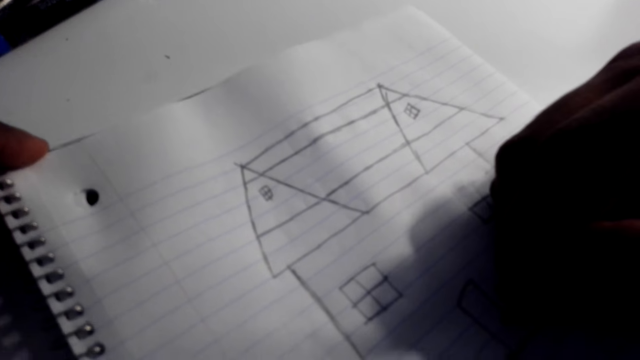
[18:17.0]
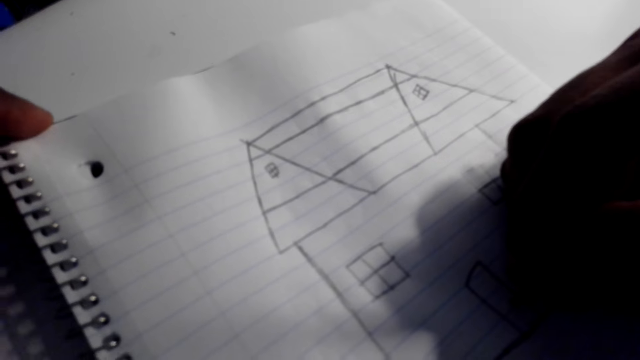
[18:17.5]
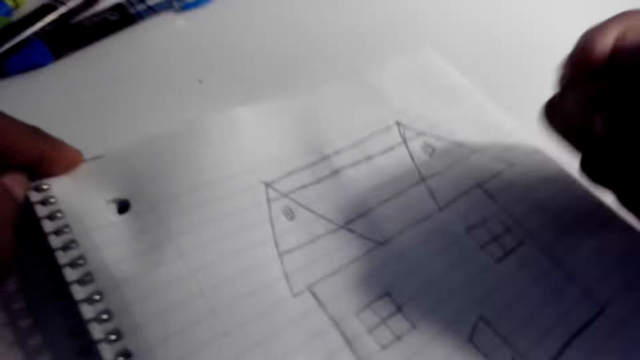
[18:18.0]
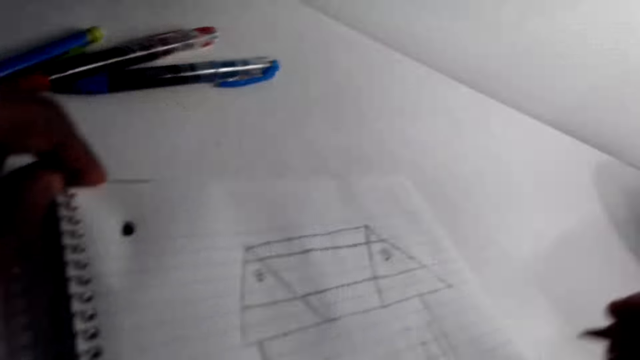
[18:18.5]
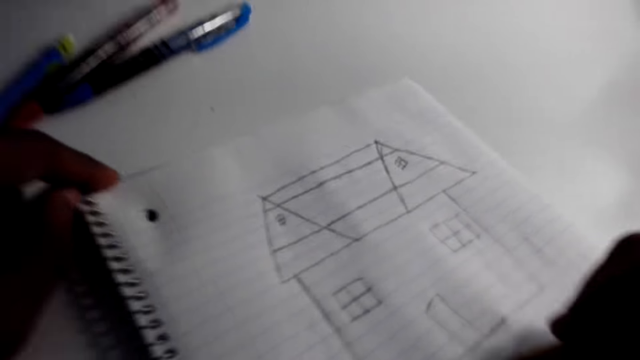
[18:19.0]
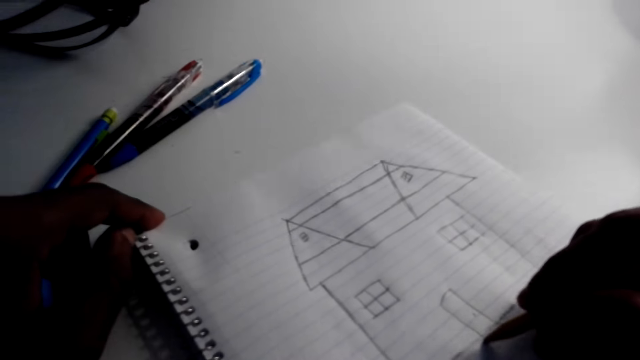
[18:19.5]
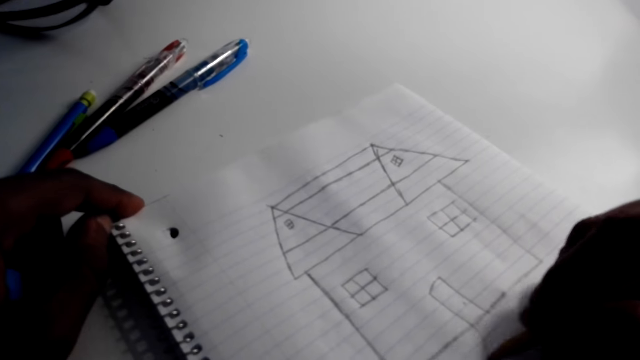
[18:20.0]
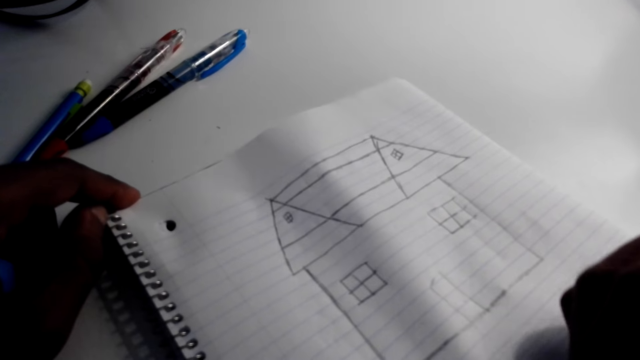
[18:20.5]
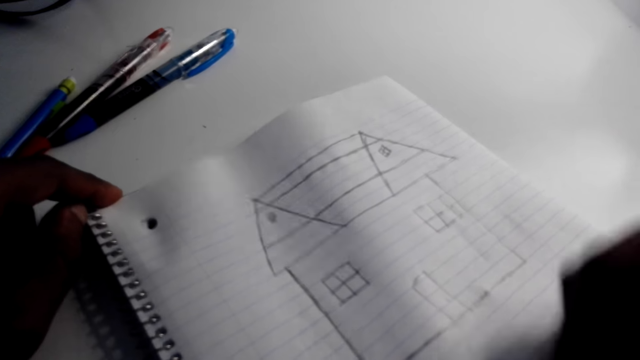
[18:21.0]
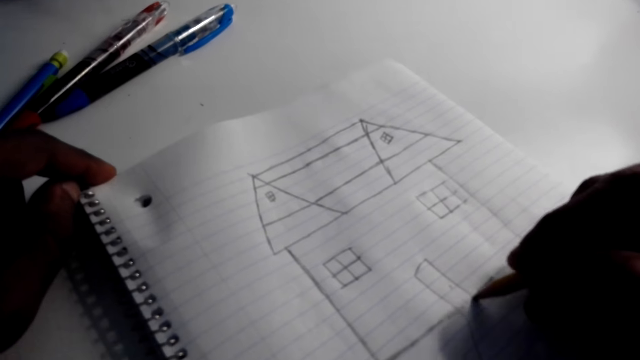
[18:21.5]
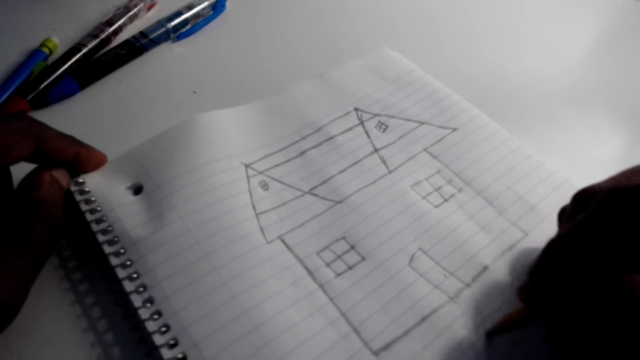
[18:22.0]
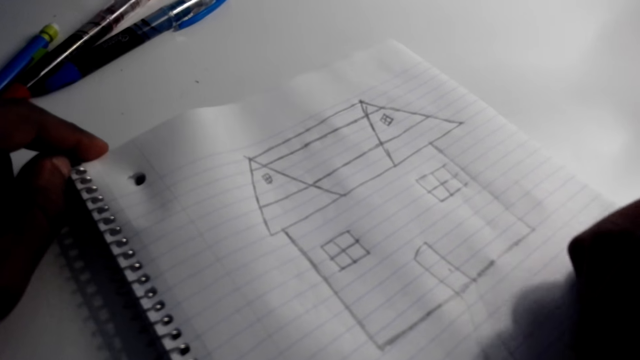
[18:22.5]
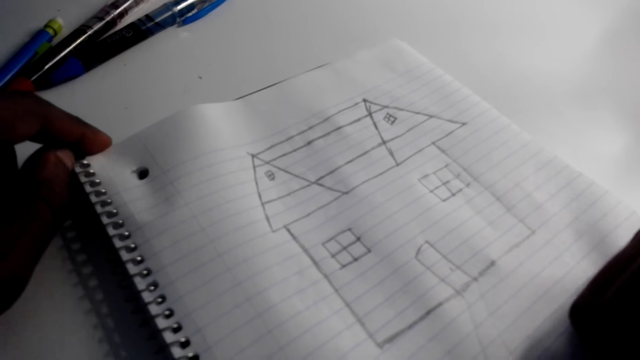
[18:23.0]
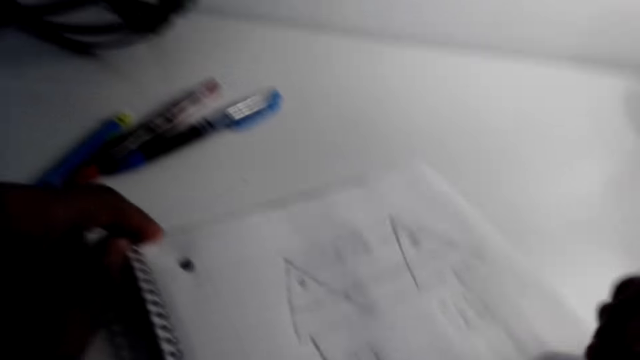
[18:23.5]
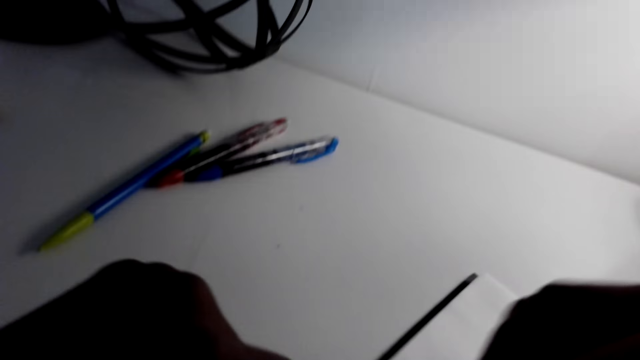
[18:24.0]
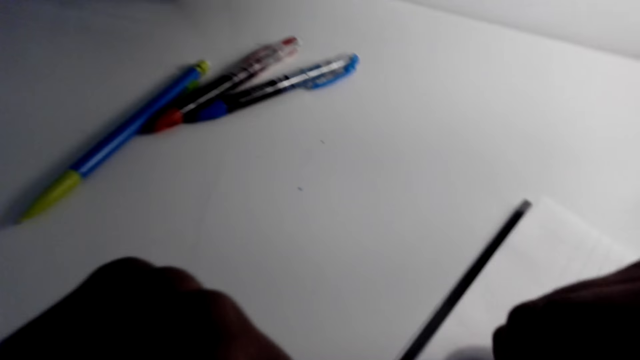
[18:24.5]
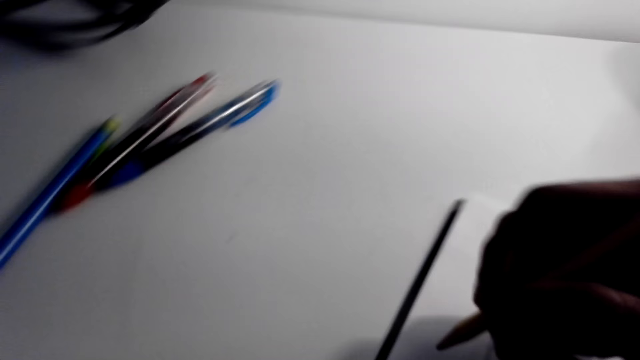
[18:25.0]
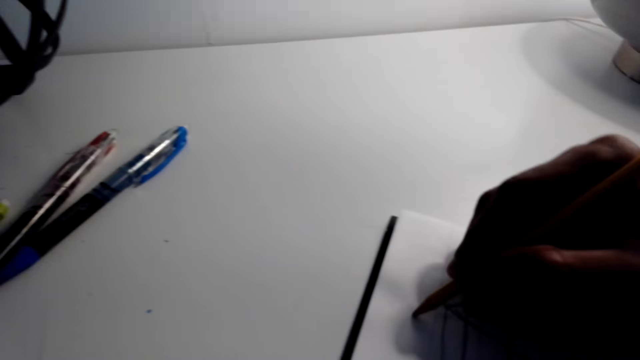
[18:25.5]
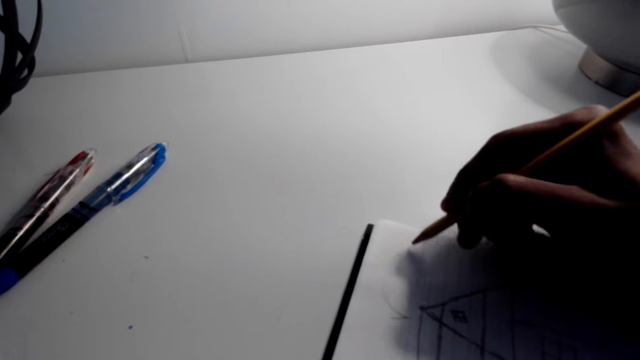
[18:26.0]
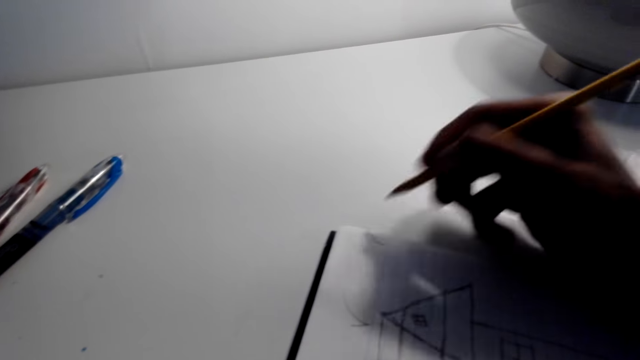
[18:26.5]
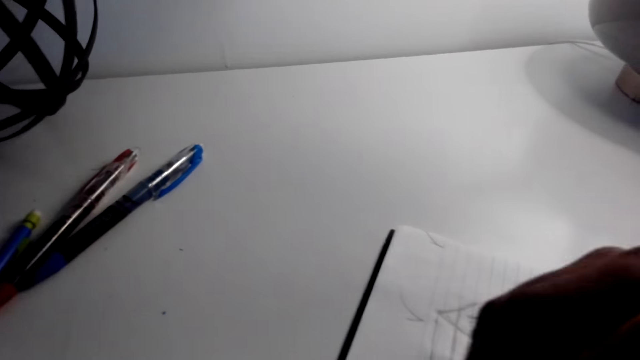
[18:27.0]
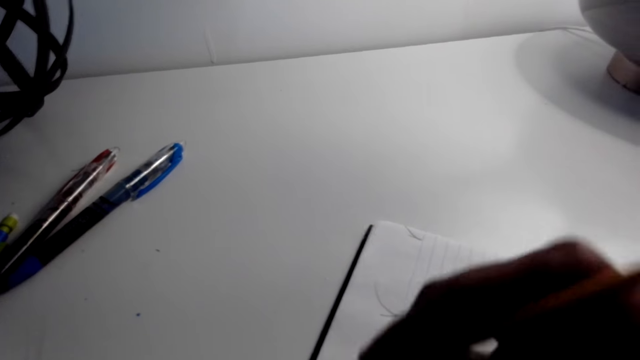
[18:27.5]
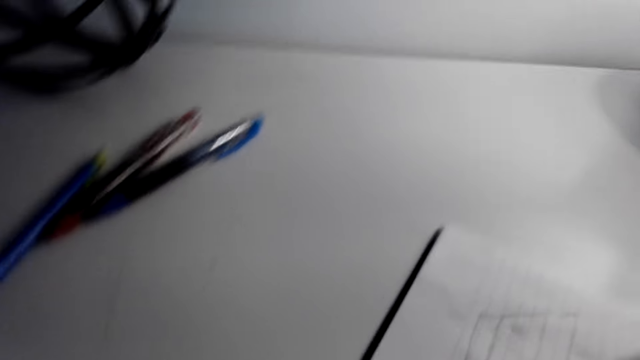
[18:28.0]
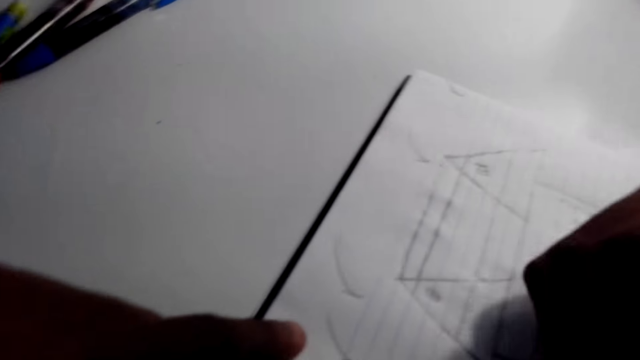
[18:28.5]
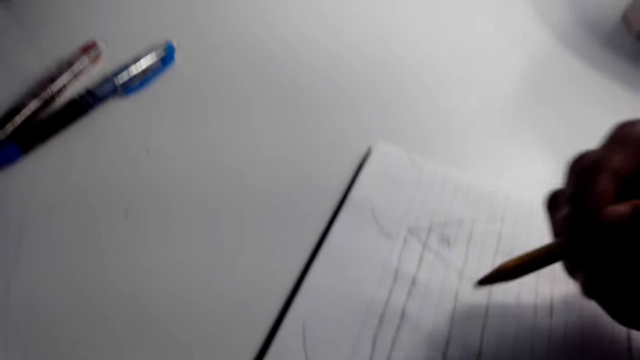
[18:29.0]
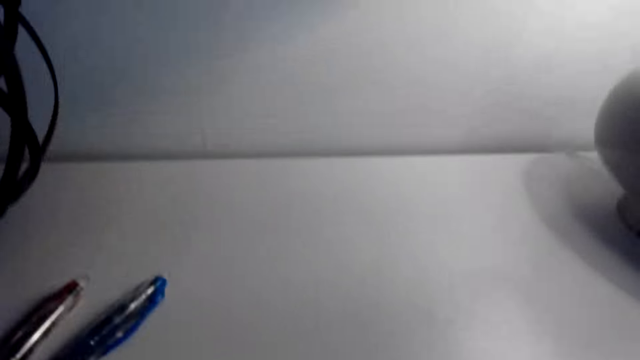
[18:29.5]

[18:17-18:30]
The camera wearer draws a door in the drawn house. They draw a house out of the drawn house on the paper. They move on top of the book. They draw a structure of a house on top of the paper.

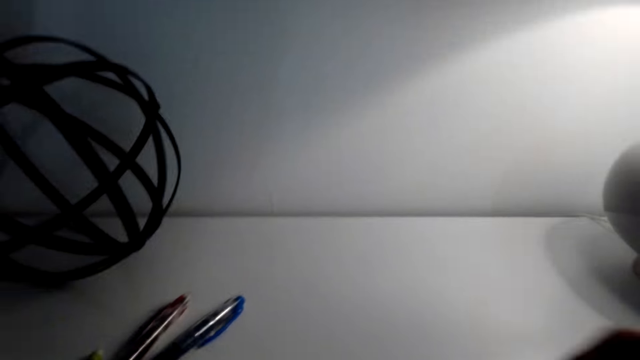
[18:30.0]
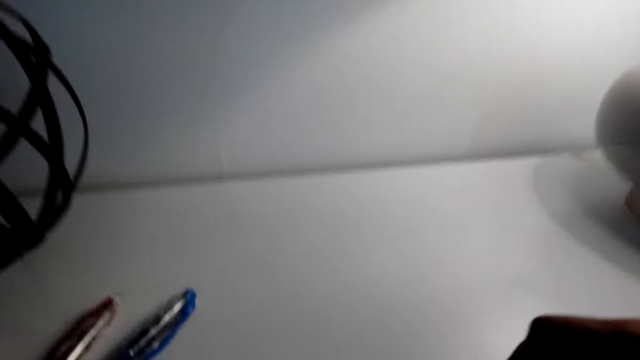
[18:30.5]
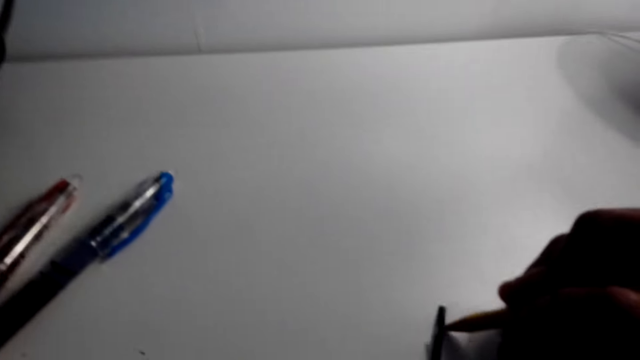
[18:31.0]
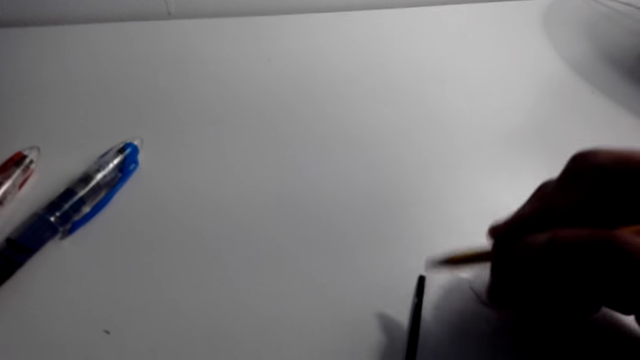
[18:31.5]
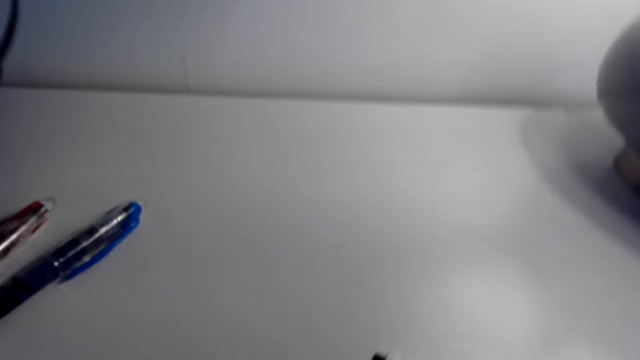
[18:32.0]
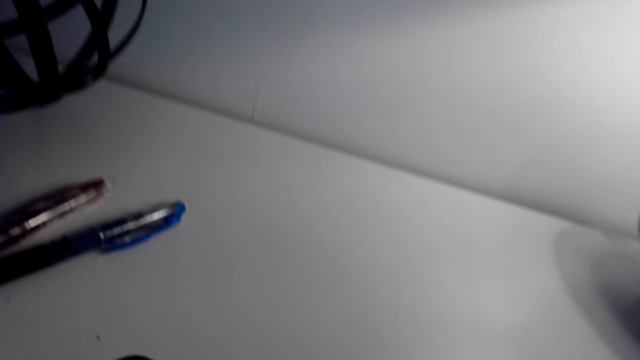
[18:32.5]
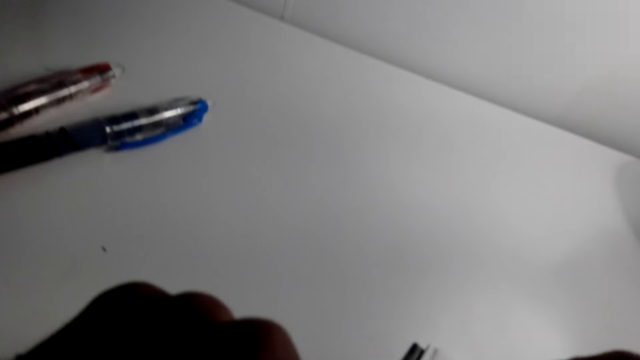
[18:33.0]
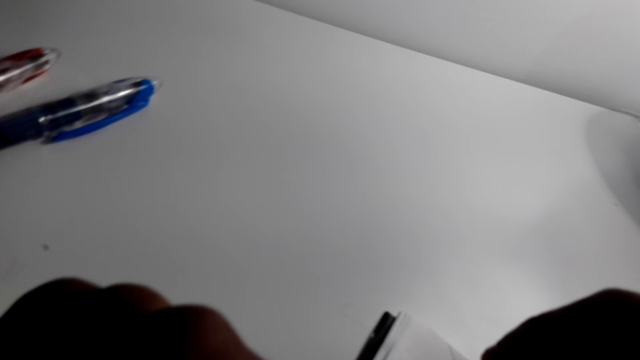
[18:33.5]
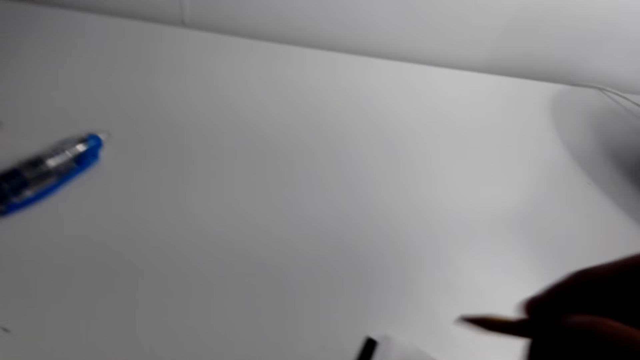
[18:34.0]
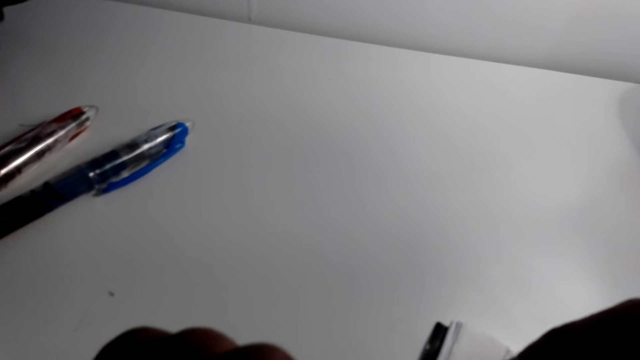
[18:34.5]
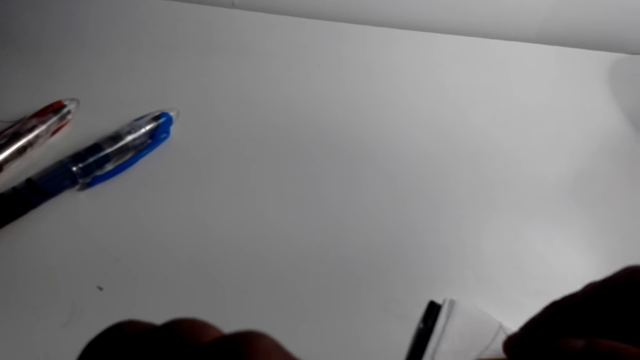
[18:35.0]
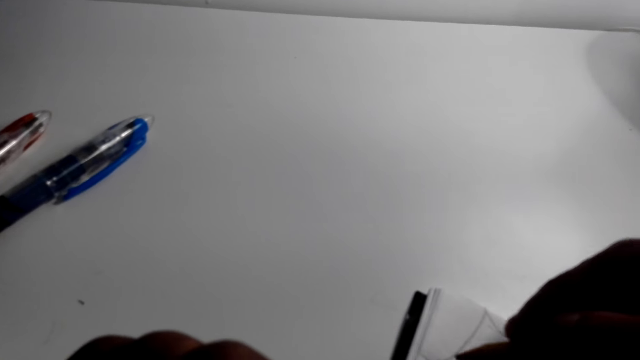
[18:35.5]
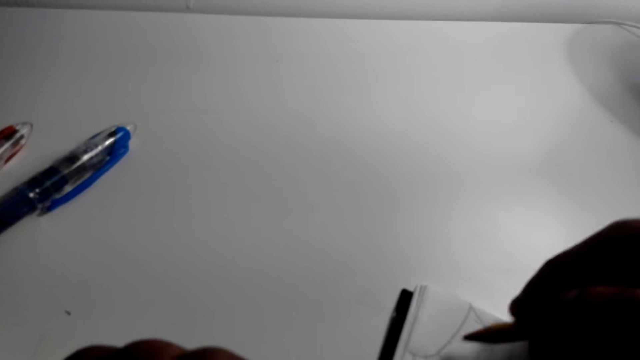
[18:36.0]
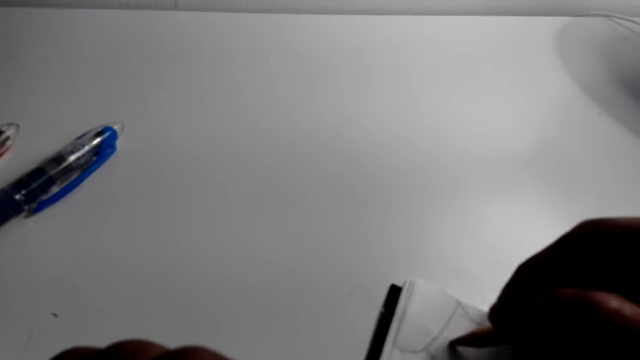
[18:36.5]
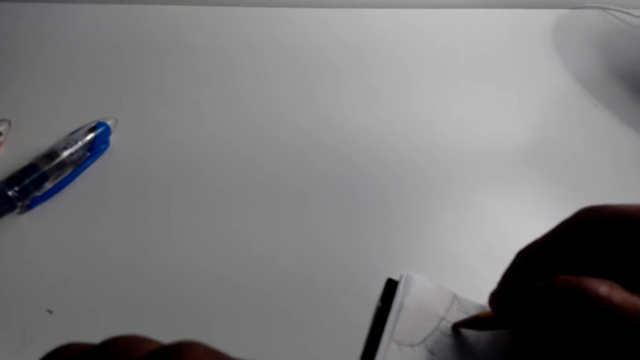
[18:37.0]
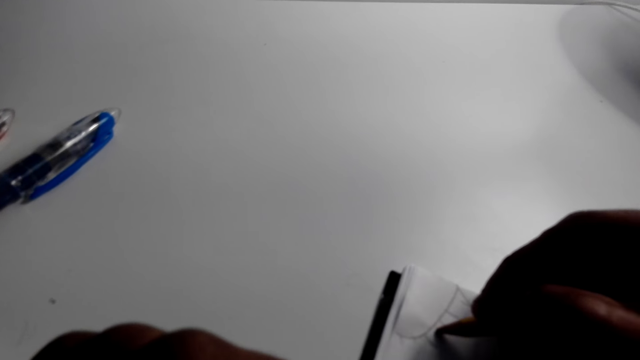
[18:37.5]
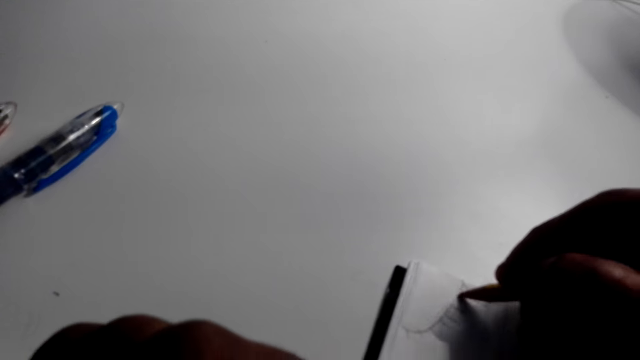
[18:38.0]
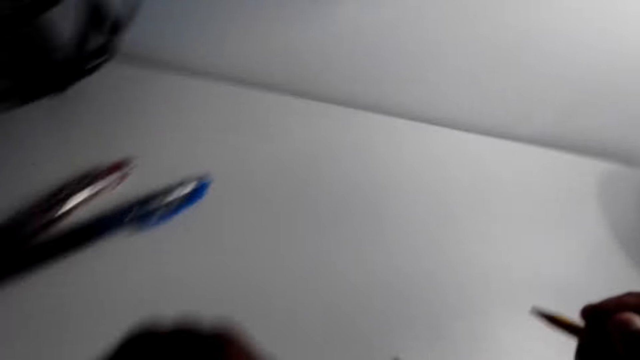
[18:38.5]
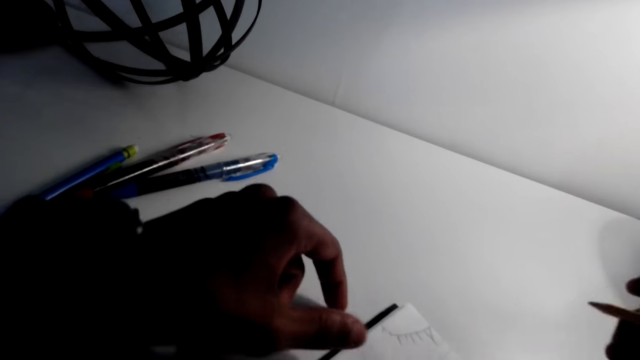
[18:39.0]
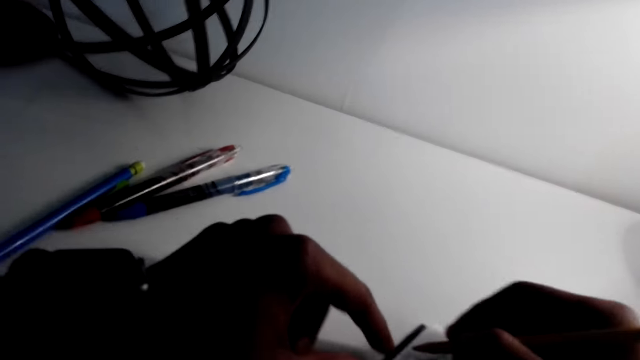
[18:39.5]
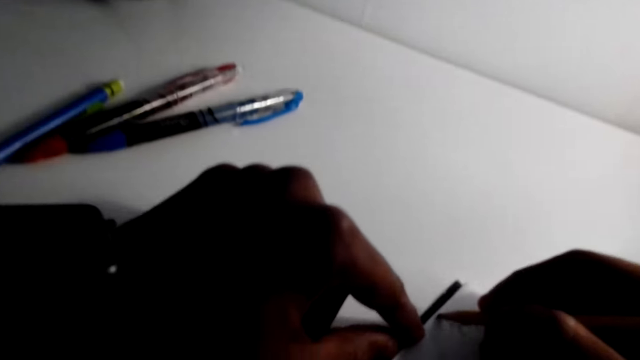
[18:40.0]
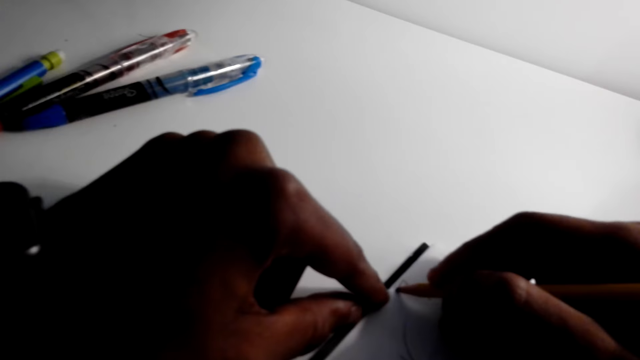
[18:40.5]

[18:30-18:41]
The camera wearer moves at the bottom of the book. They draw a structure of a house.
